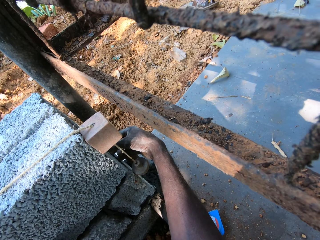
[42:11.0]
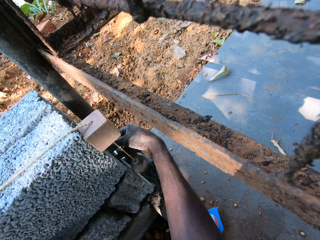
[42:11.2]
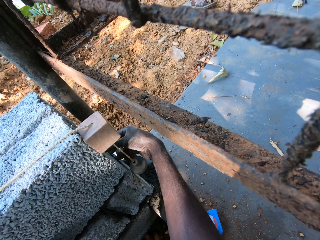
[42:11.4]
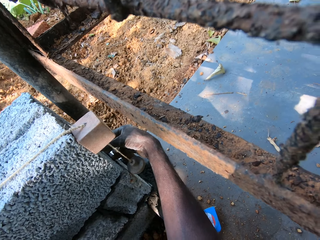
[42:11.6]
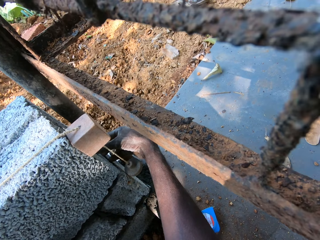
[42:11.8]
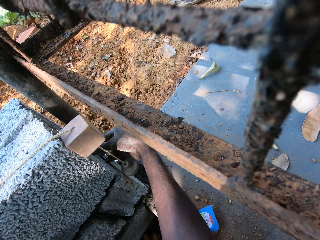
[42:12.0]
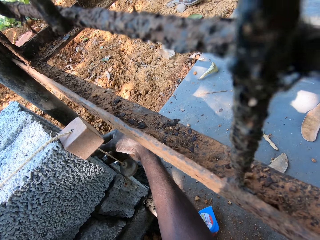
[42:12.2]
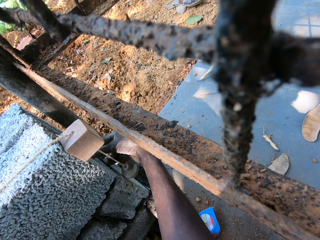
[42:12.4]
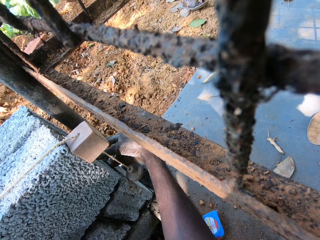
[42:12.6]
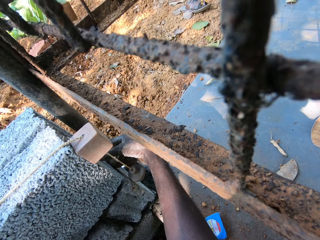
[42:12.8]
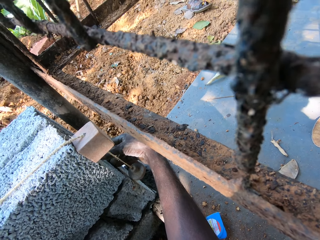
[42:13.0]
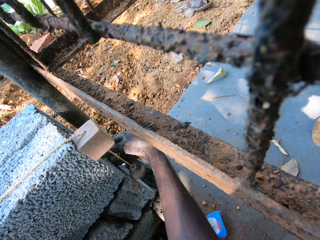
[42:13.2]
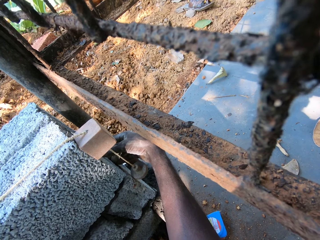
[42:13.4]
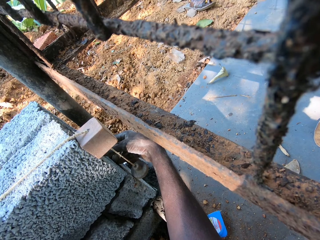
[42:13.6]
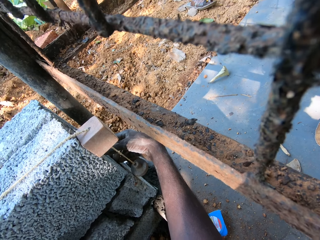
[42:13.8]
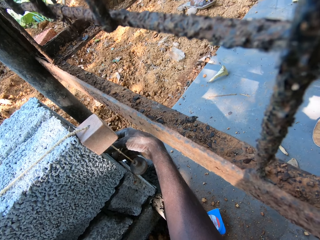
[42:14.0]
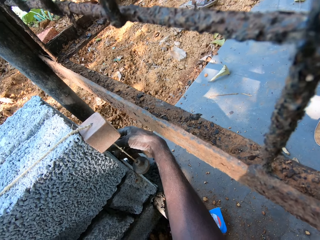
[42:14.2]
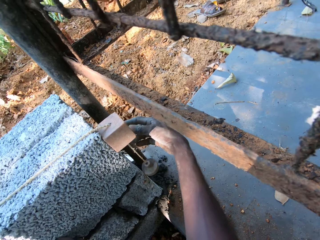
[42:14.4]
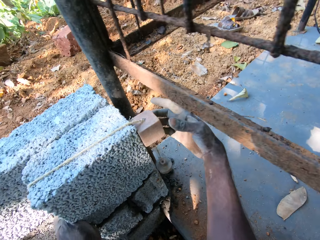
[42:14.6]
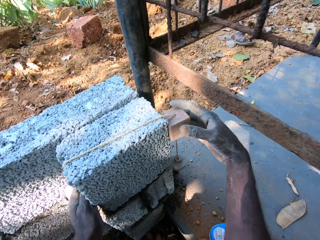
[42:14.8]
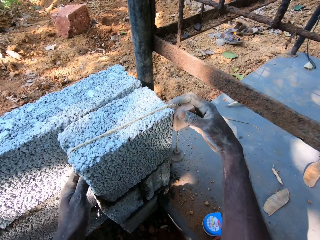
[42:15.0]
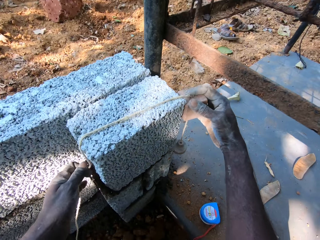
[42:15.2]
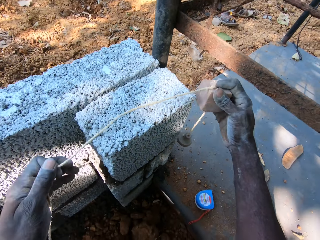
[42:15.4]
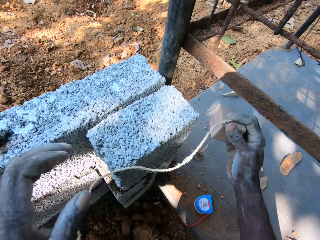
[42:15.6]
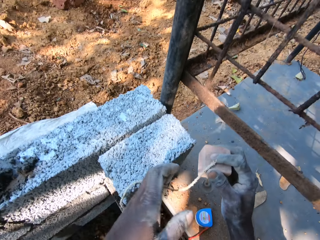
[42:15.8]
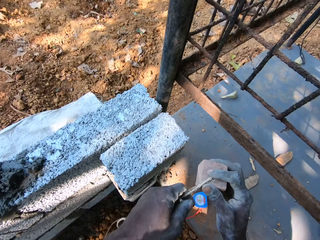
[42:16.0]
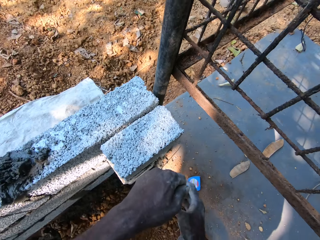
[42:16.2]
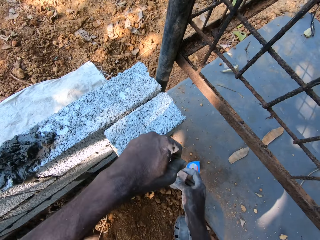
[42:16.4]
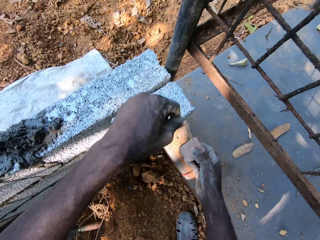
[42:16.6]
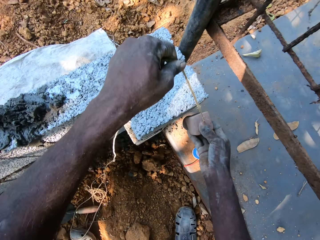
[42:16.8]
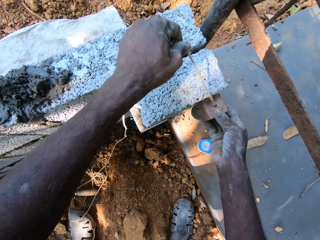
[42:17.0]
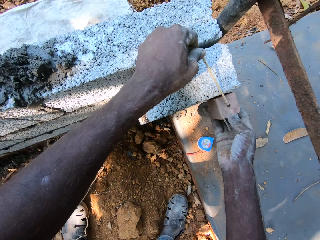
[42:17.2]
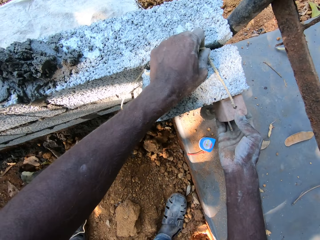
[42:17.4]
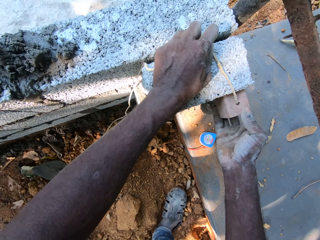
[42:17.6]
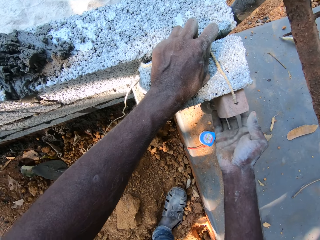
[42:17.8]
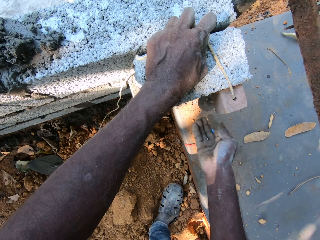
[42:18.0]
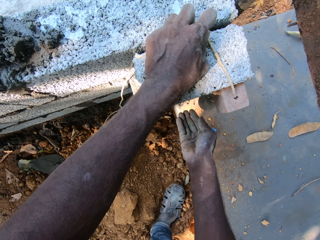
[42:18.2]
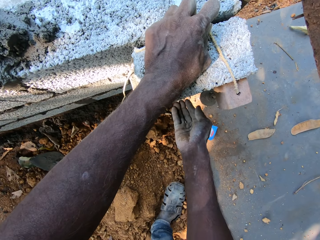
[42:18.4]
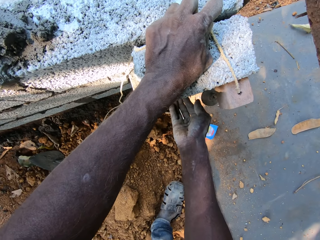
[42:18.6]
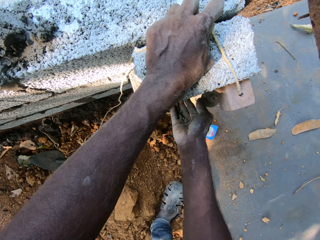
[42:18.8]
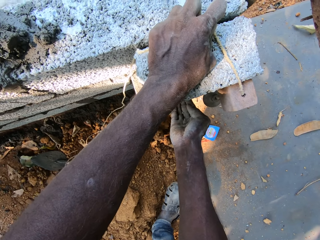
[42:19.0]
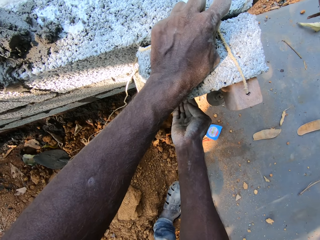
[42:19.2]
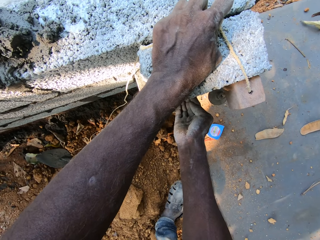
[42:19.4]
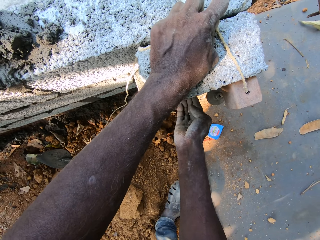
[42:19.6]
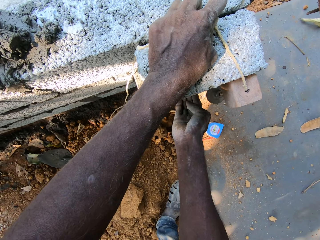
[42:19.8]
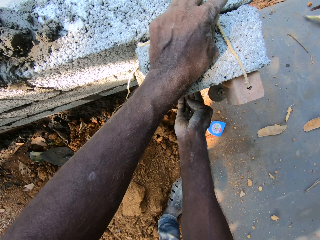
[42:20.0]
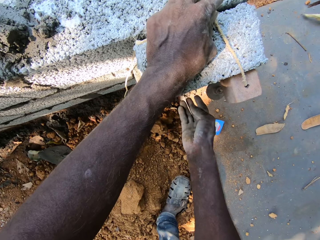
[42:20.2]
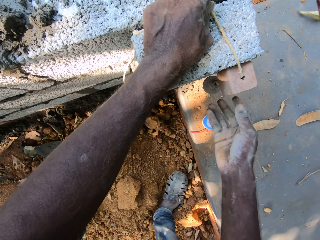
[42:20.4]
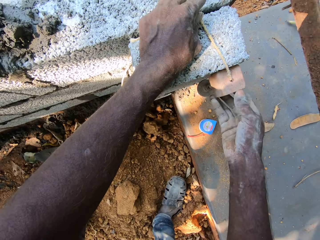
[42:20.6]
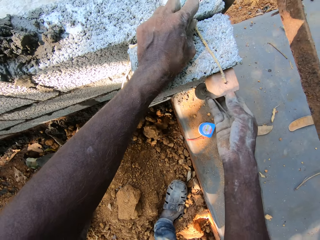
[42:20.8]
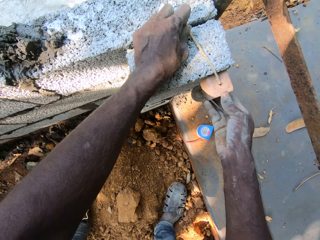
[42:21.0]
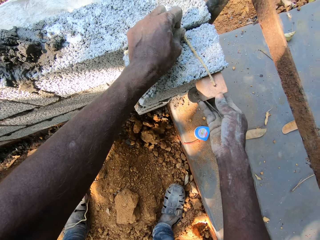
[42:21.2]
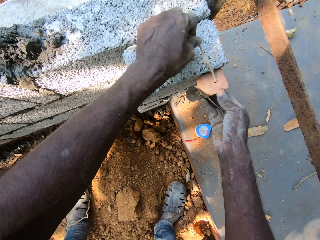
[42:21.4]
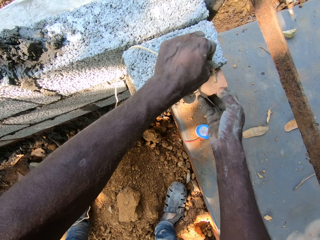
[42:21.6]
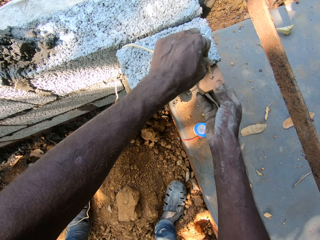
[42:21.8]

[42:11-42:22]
The camera wearer picks the threaded wood or plumb bob from the wall with both hands. He places the threaded wood in his hands on the wall. He examines the concrete brick on the wall with the plumb bob. A person digs the ground with a hoe.

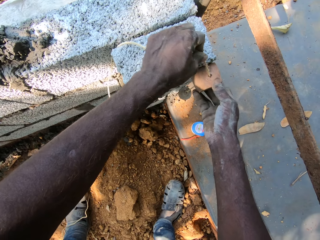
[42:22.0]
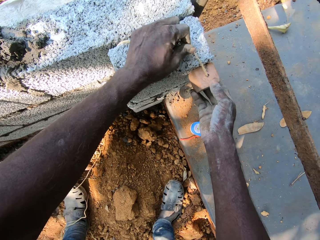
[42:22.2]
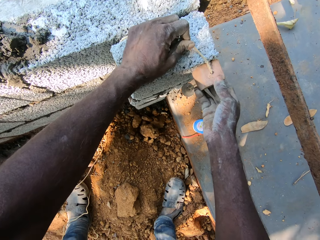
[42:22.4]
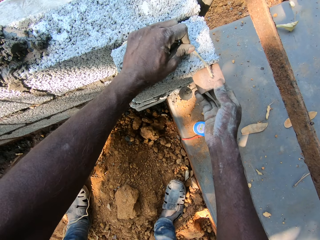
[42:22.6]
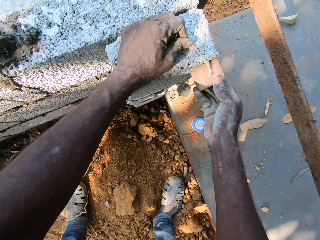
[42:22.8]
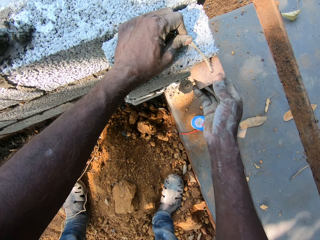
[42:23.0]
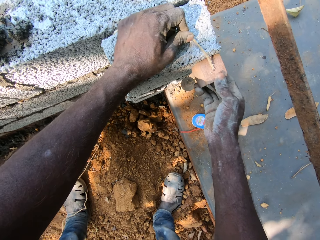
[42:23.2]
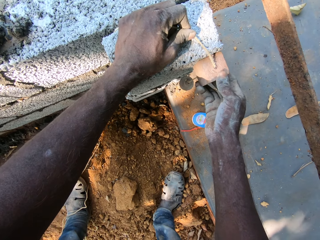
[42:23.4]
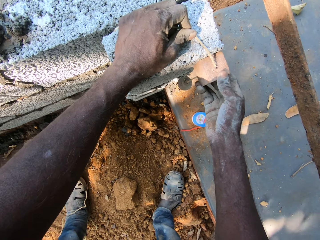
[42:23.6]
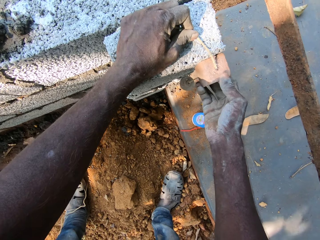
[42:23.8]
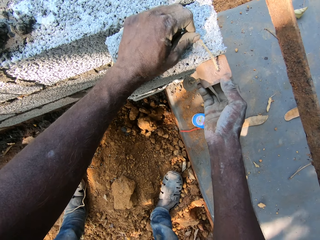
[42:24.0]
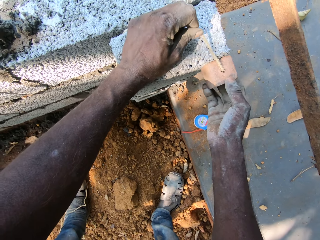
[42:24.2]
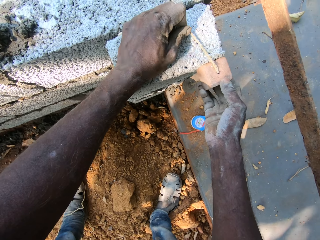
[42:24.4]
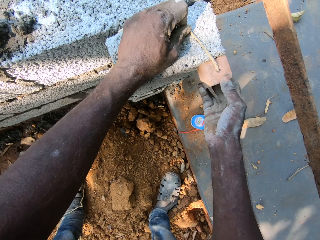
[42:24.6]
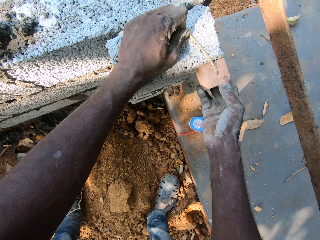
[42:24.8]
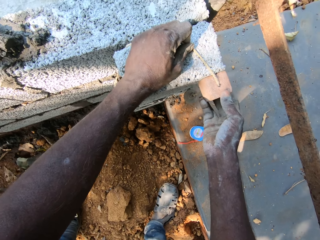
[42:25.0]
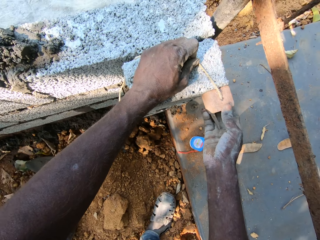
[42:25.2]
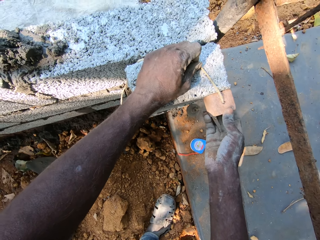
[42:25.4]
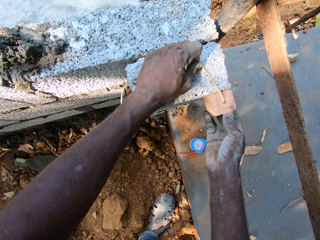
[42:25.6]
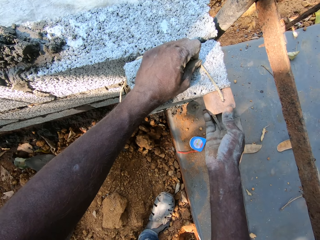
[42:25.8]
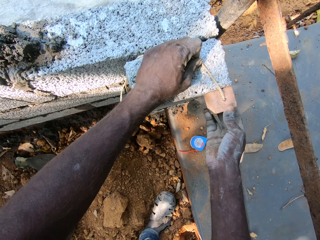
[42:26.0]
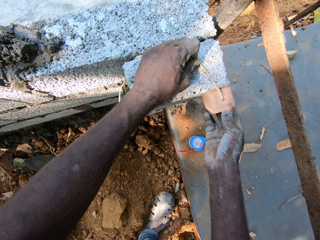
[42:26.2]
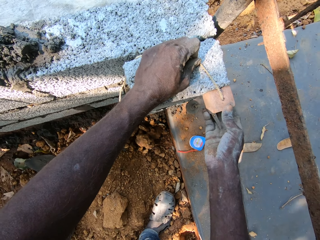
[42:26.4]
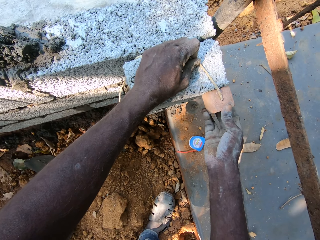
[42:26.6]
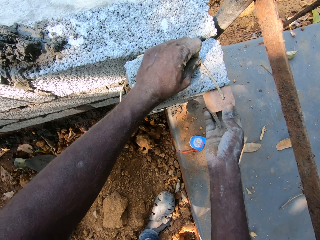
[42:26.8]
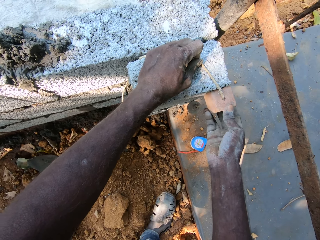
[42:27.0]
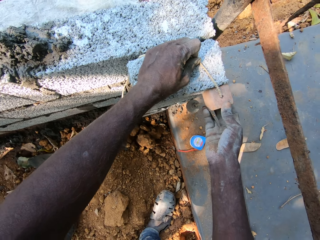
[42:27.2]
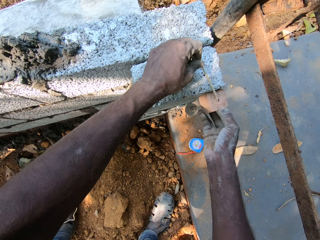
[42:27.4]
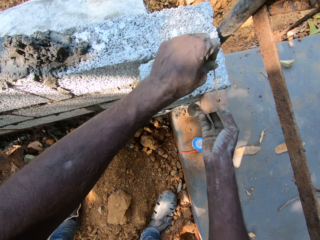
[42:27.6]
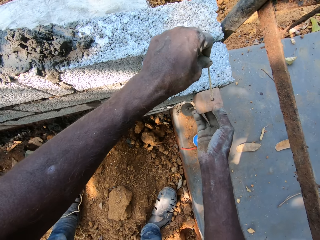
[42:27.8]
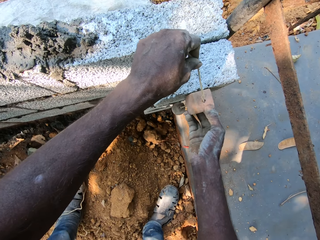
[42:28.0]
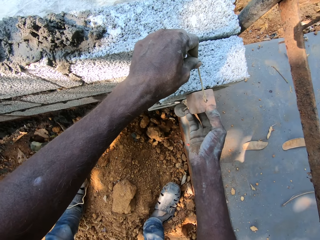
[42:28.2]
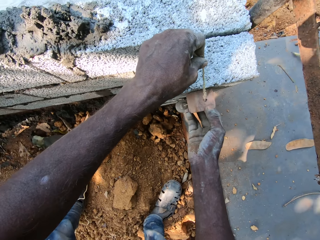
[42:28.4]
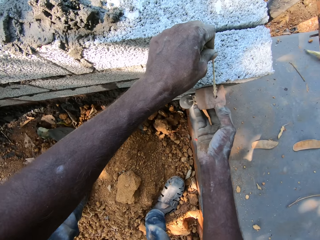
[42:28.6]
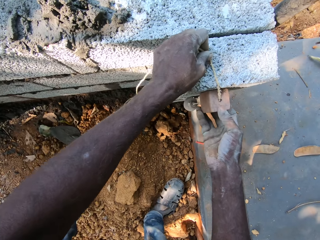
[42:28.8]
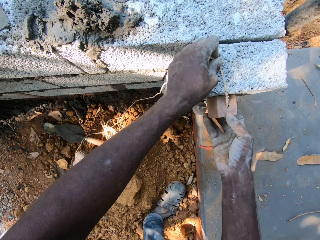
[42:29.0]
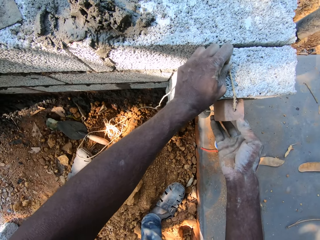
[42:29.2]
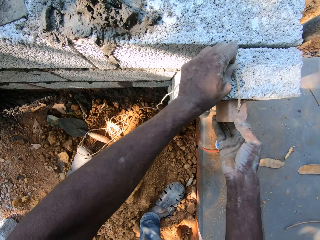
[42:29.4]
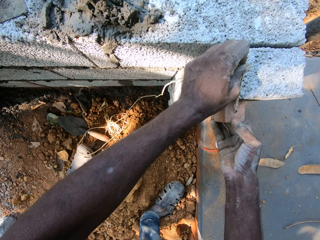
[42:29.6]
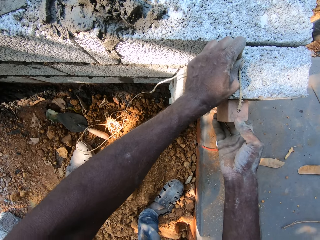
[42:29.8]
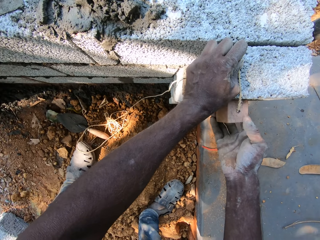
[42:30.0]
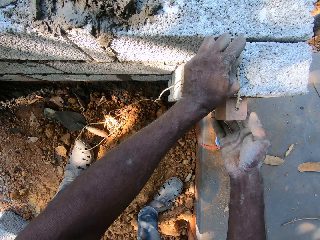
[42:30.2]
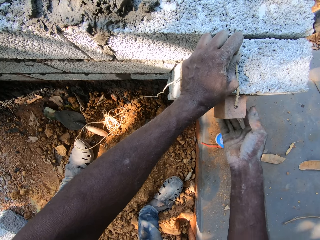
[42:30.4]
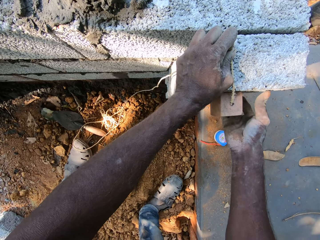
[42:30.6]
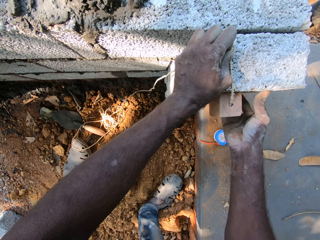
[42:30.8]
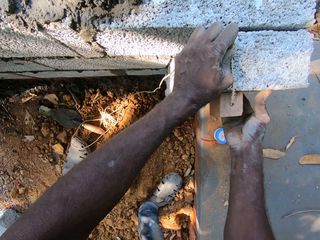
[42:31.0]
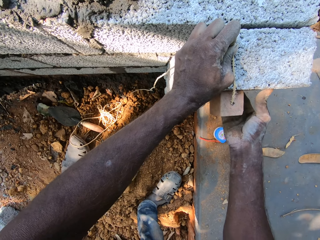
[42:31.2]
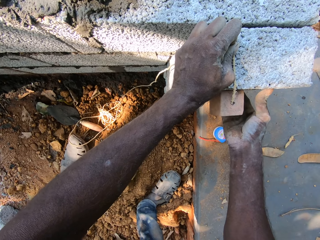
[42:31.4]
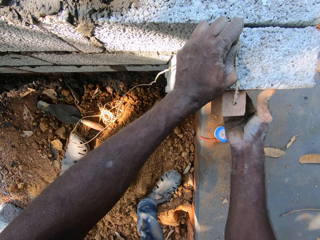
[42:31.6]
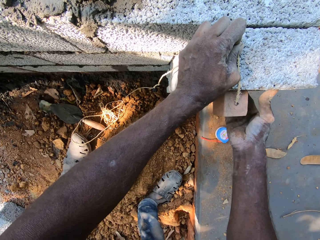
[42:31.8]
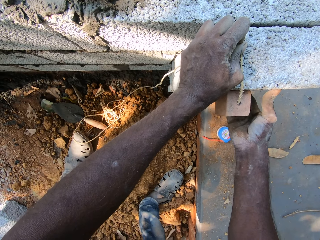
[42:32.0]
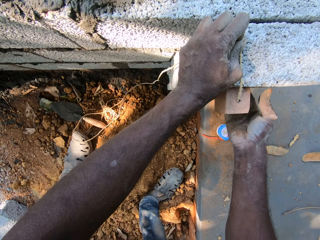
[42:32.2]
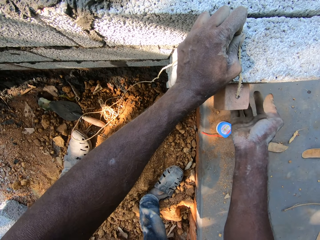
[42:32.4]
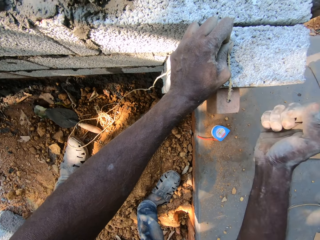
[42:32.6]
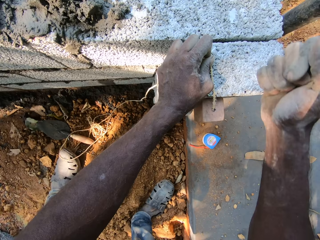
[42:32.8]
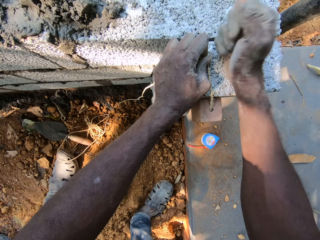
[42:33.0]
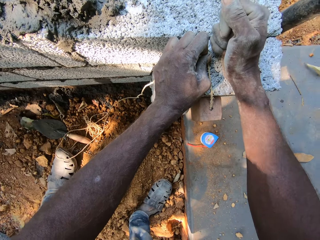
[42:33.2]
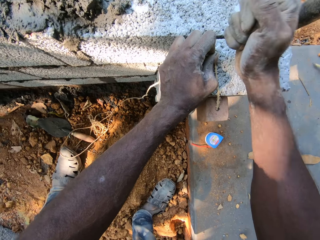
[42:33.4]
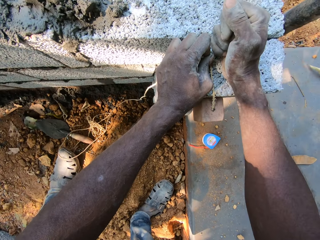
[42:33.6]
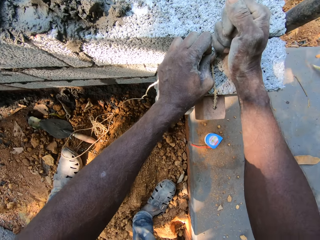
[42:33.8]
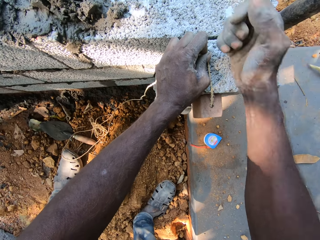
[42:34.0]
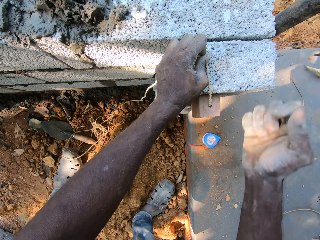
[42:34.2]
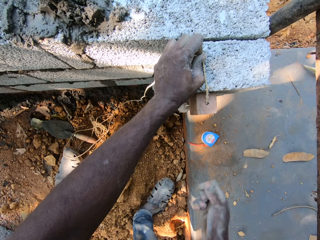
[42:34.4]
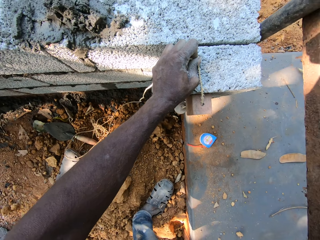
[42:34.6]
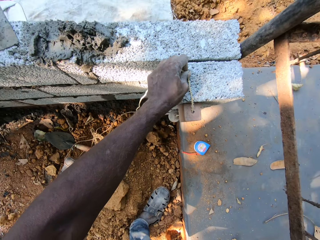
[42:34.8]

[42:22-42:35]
The camera wearer examines the concrete brick on a wall with a plumb bob. A person digs the ground with a hoe. The camera wearer adjusts the threaded wood or plumb bob from the wall with both hands. He drags the plumb bob along the brick. He examines the concrete brick on the wall with the plumb bob. He hits the molded block or concrete brick on the wall with his right hand. The person digs the ground with the hoe.
